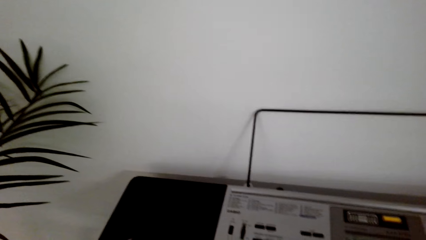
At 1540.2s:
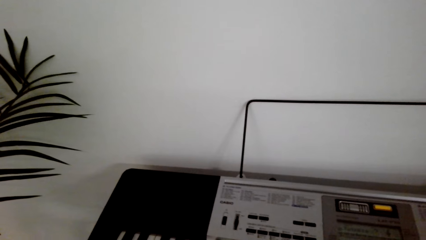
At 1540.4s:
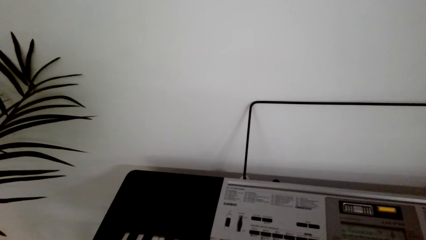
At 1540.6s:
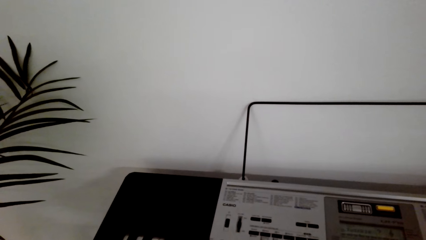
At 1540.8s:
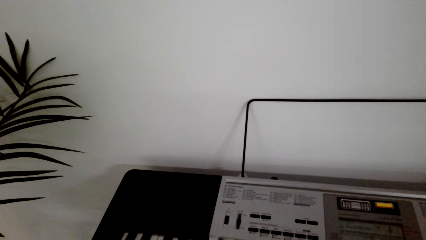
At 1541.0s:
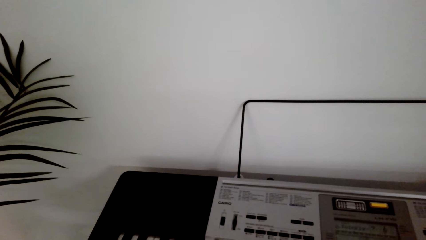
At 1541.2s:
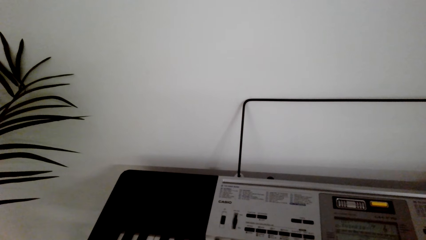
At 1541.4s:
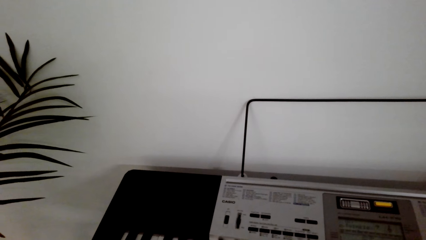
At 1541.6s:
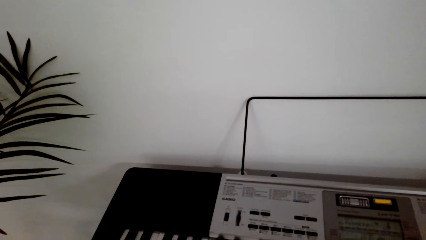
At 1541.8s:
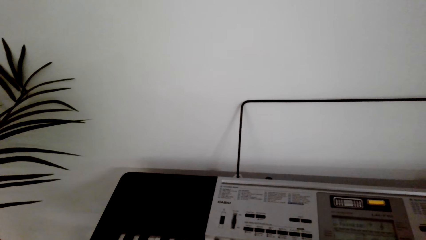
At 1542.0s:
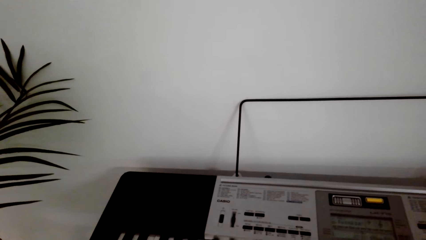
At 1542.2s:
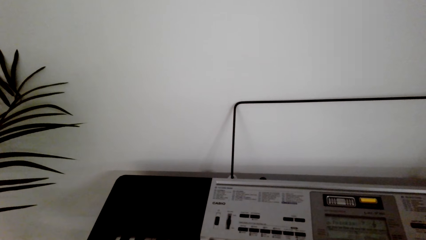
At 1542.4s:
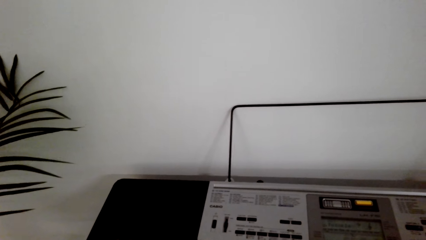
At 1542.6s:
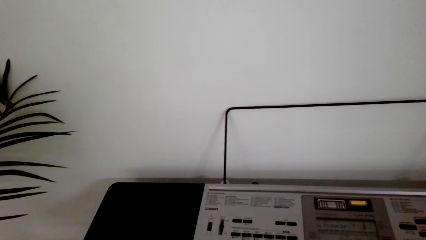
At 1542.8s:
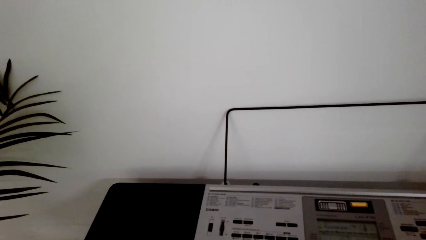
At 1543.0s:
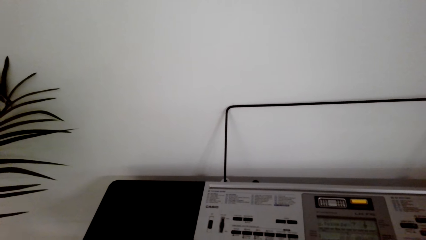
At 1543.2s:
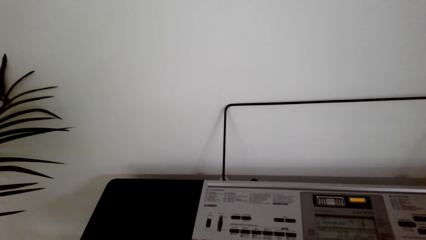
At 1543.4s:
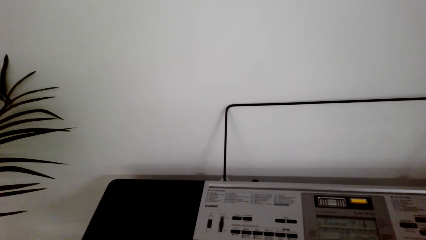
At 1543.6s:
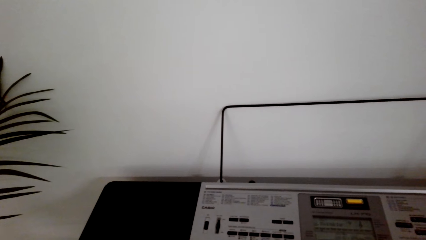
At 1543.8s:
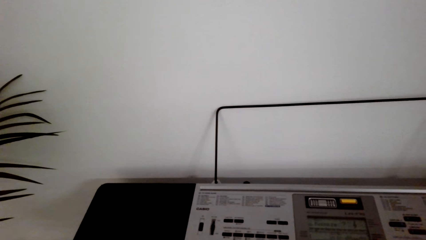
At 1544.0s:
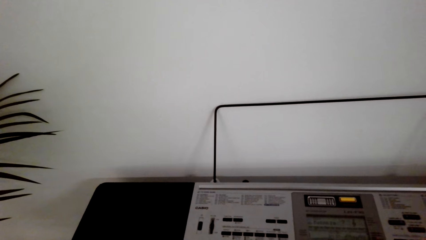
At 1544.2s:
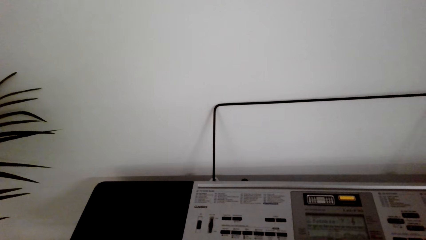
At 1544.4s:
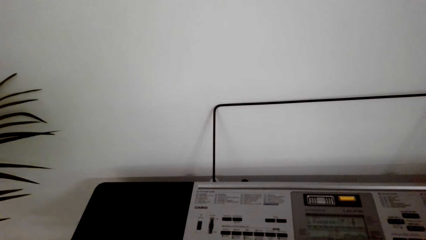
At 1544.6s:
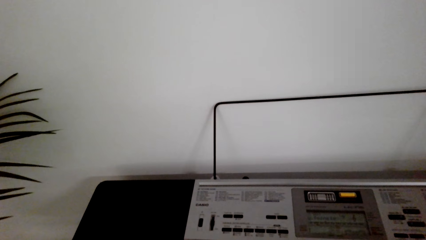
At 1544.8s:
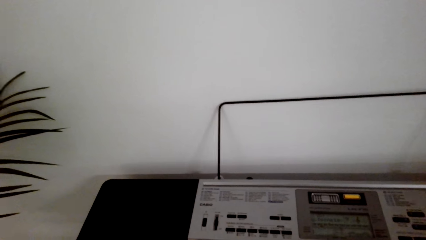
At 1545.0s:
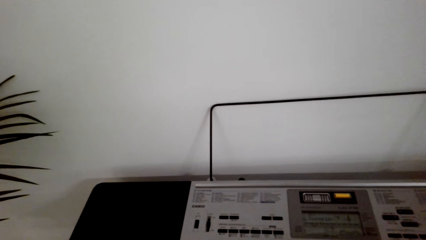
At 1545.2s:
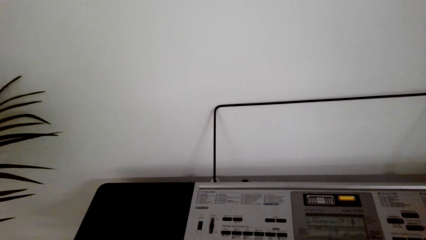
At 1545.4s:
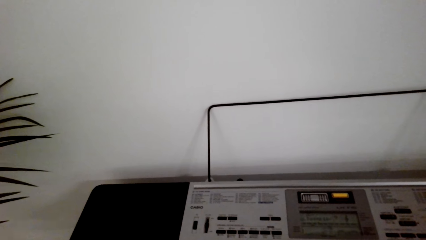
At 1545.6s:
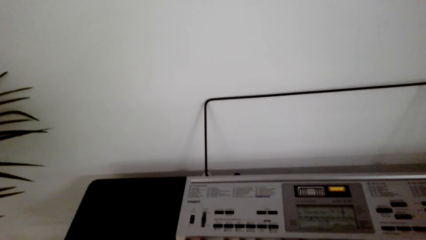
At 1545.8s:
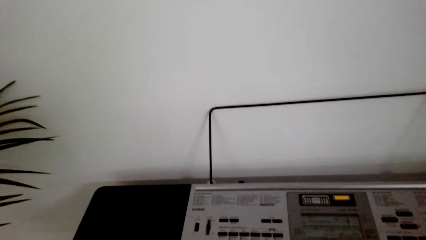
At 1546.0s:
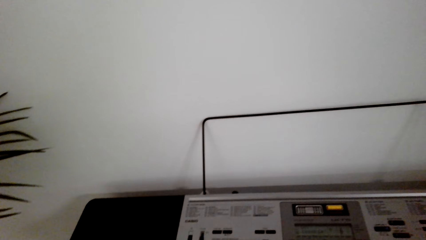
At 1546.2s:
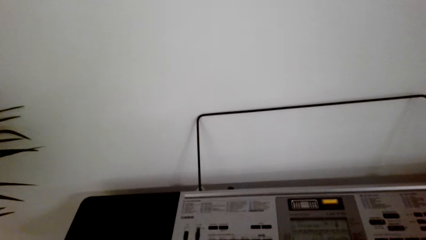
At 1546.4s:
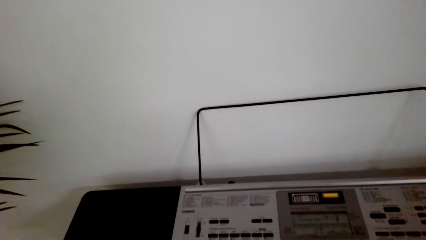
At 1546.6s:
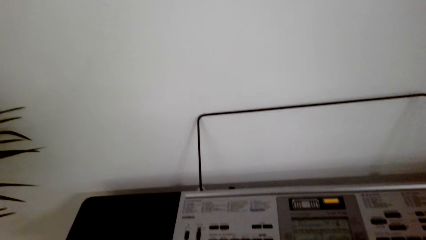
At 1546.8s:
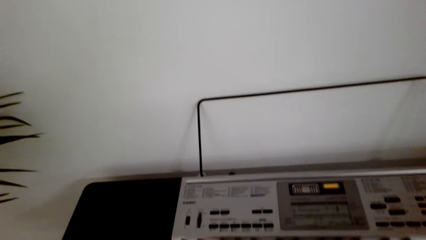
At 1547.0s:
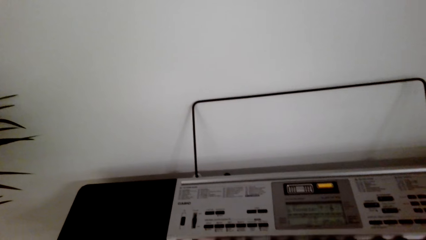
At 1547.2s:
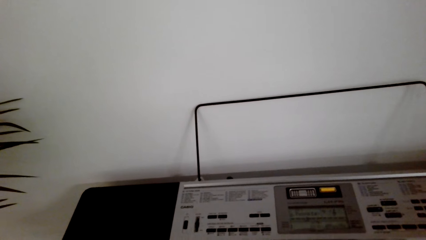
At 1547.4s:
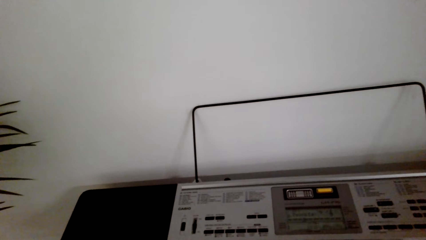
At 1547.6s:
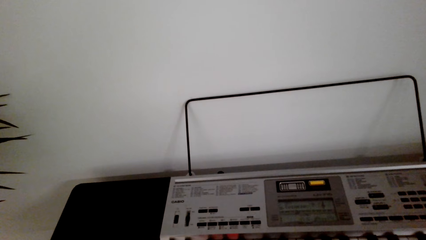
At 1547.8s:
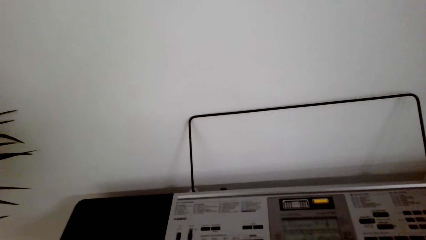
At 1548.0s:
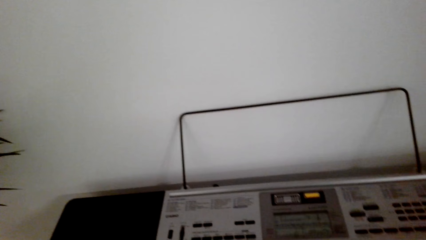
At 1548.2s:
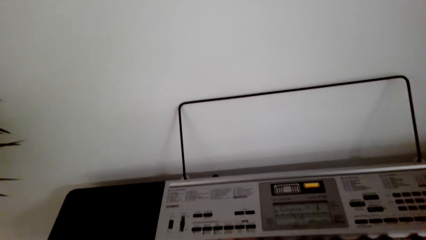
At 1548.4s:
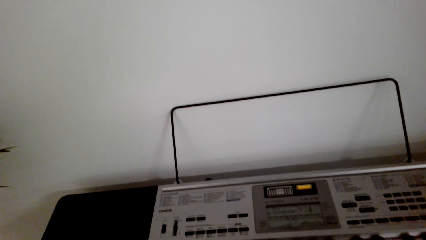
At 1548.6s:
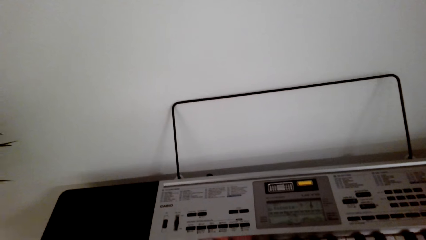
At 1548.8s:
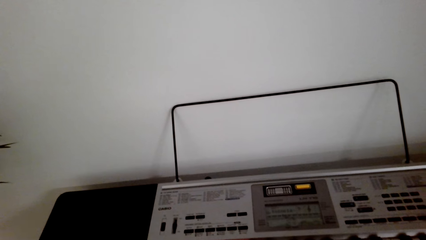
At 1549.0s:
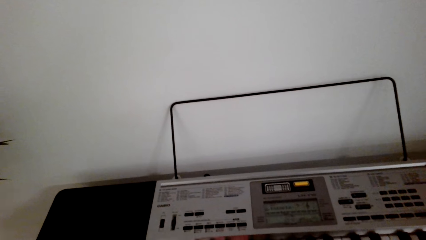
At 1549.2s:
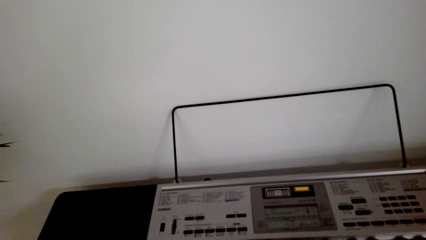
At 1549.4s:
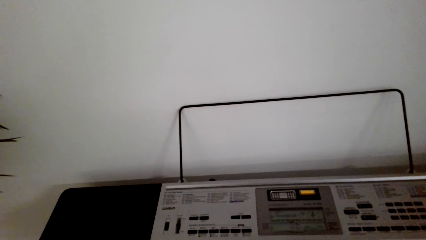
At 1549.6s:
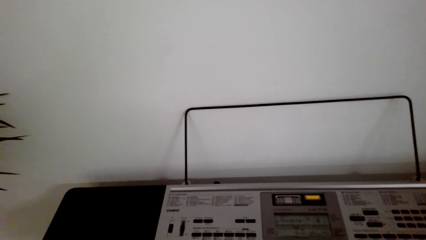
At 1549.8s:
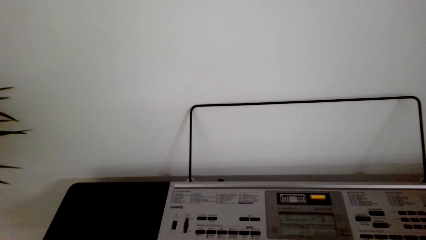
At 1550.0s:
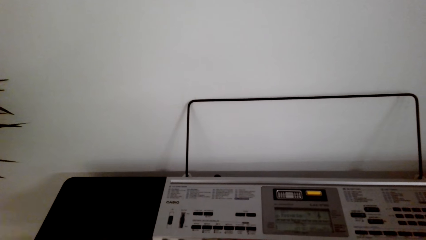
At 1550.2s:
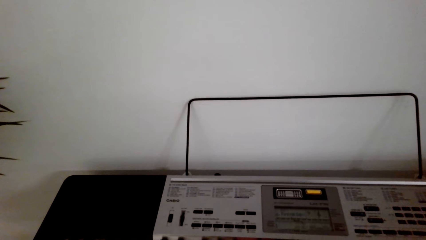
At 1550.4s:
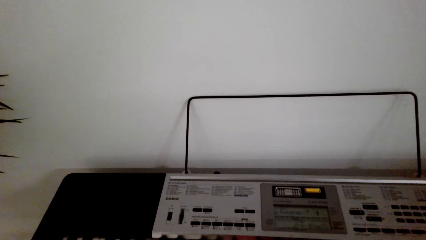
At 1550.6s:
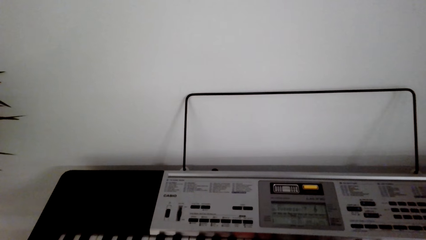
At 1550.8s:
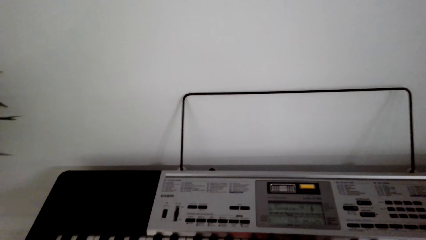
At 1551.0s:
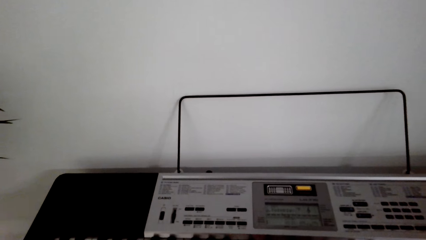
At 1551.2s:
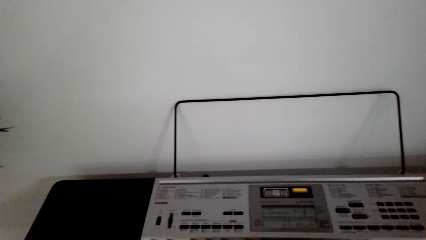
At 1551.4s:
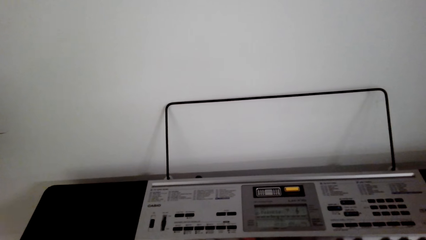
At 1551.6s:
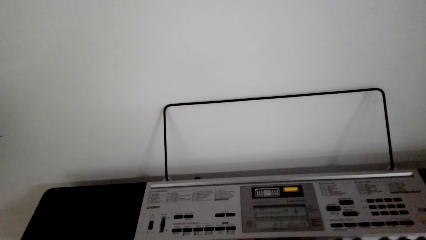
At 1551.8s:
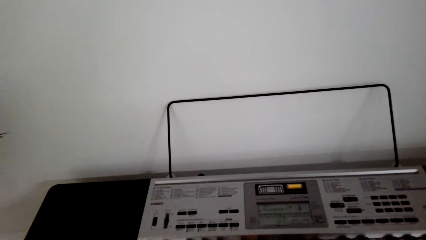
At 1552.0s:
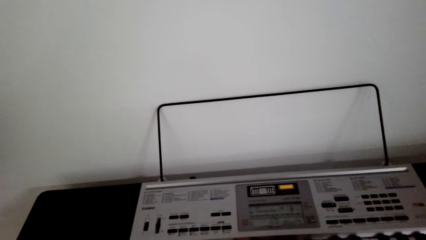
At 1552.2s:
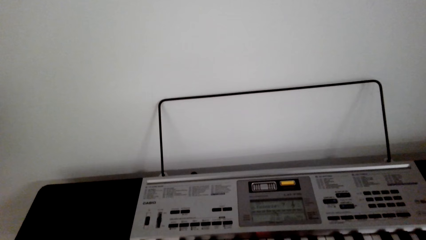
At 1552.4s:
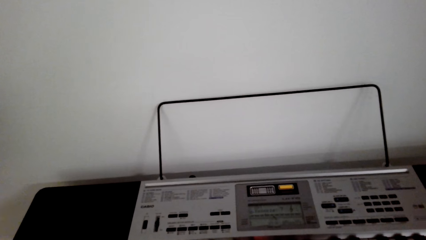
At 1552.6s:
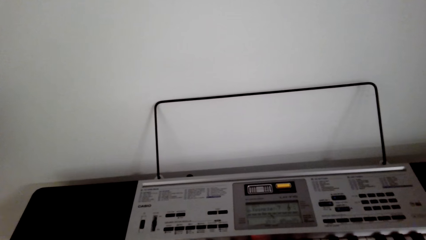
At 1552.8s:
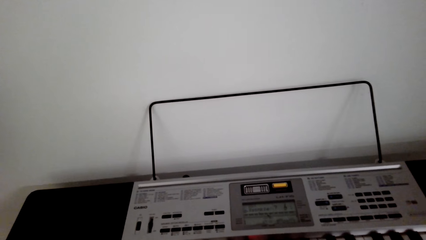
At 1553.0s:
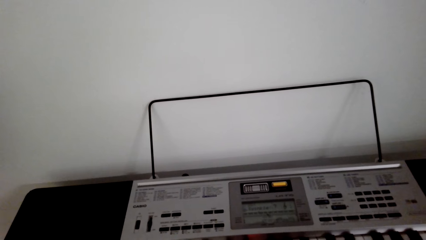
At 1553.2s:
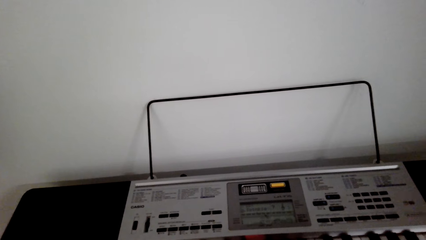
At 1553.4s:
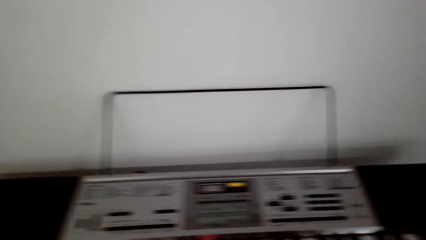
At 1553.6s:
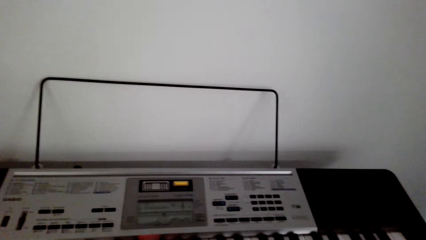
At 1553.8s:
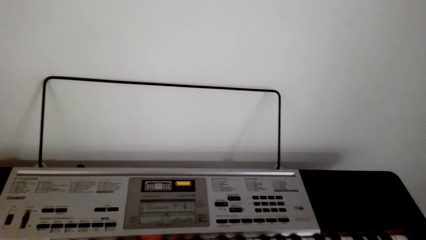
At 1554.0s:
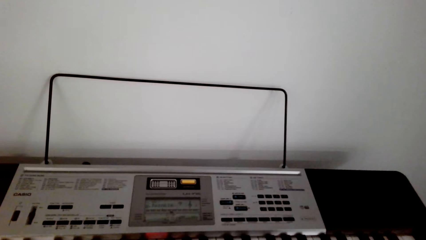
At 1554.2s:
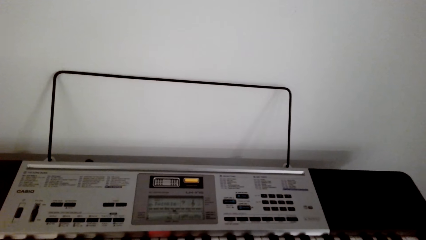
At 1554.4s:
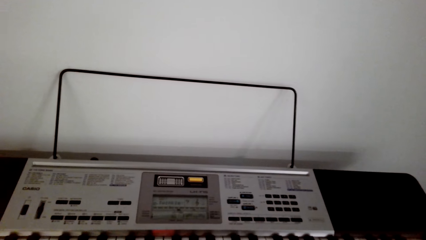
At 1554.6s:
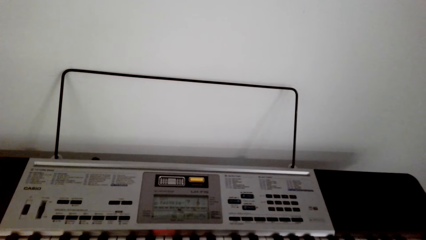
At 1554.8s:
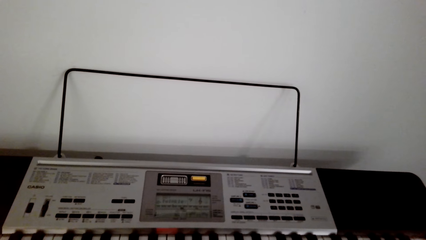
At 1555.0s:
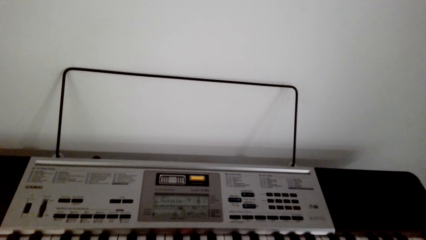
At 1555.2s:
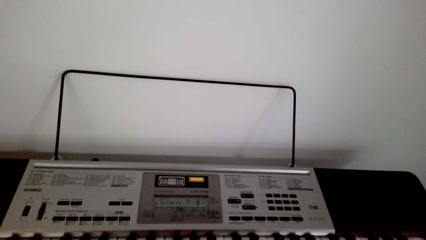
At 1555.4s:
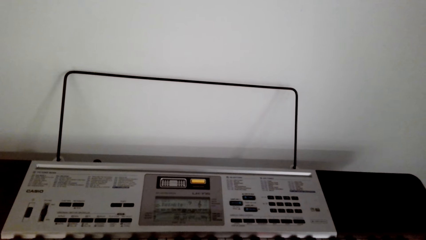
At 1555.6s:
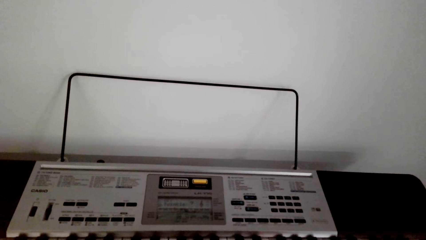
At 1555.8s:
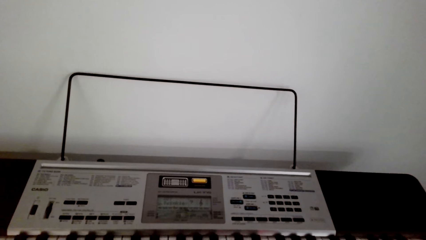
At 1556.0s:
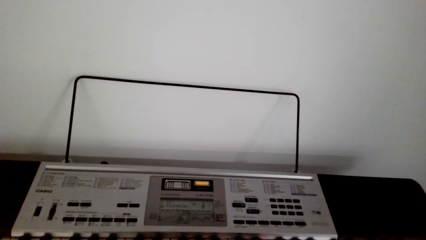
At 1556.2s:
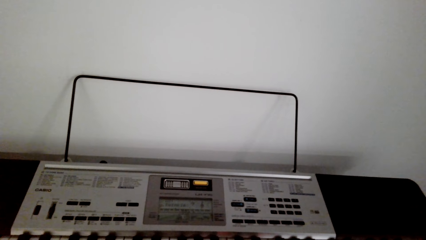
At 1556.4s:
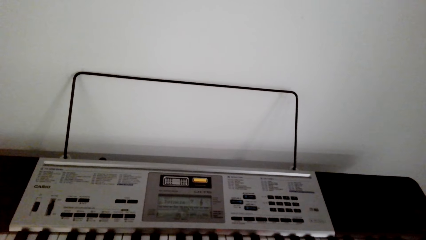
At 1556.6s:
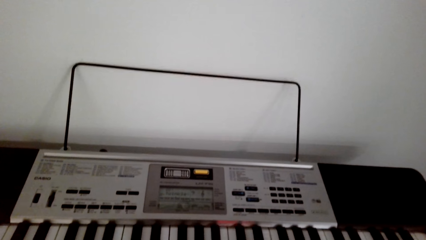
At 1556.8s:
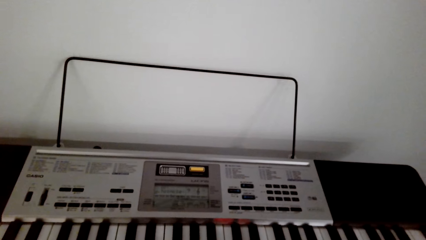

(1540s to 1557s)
The camera wearer looks around. They look around again.
